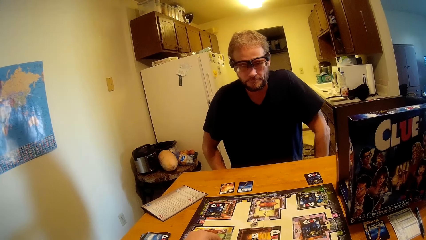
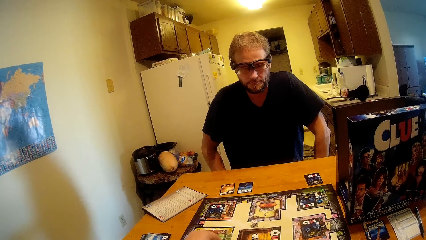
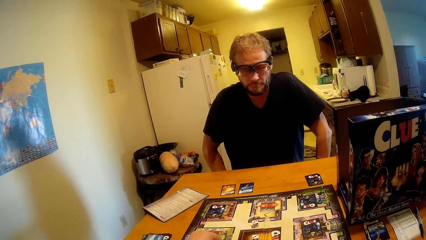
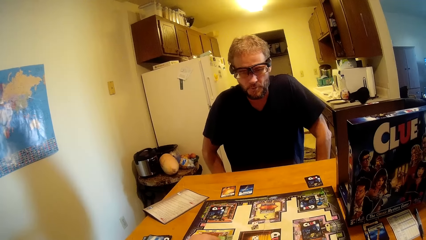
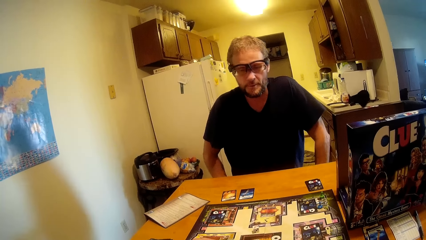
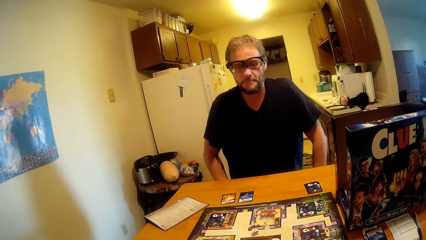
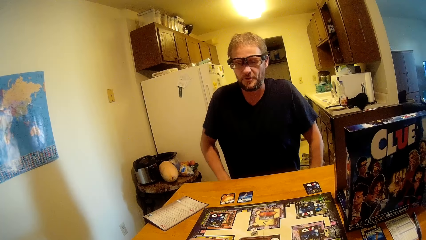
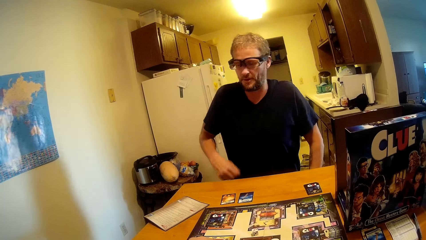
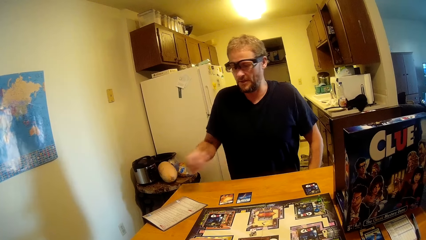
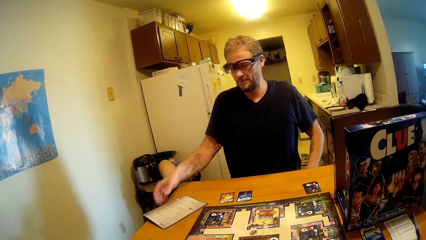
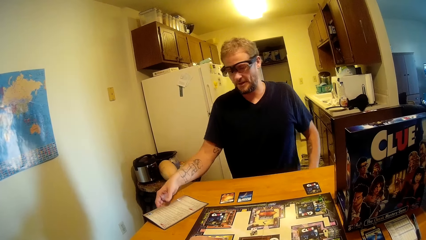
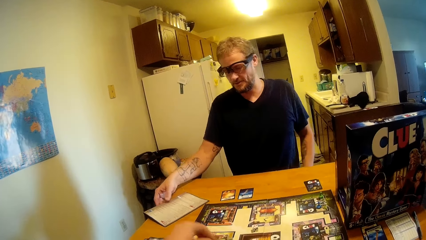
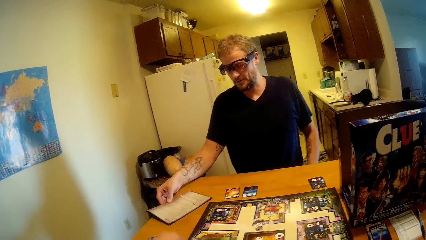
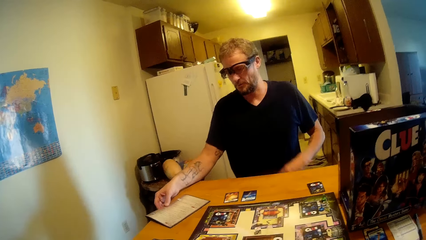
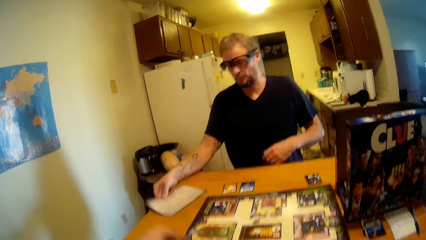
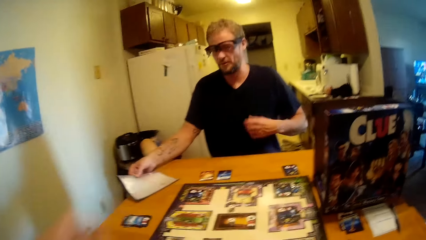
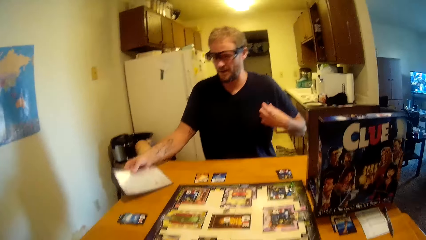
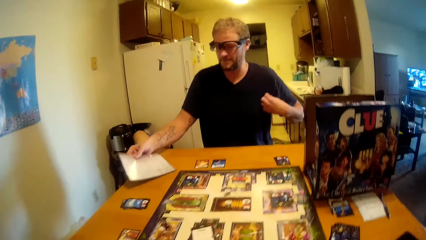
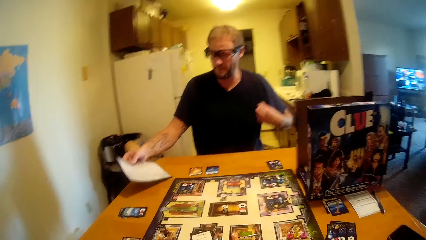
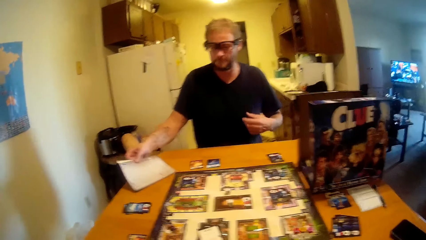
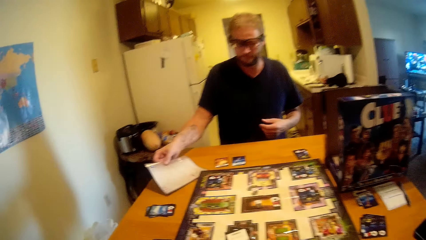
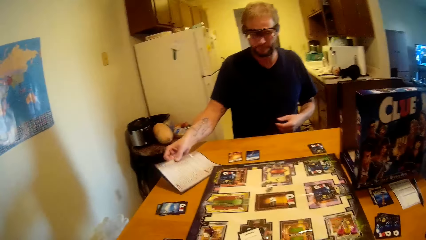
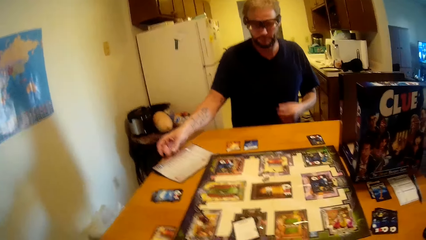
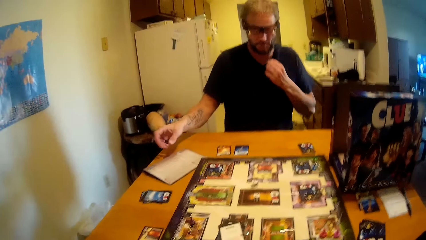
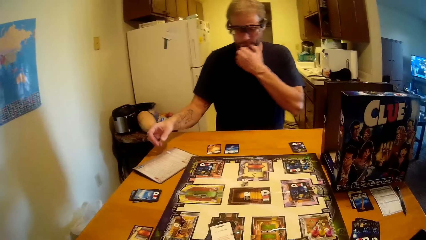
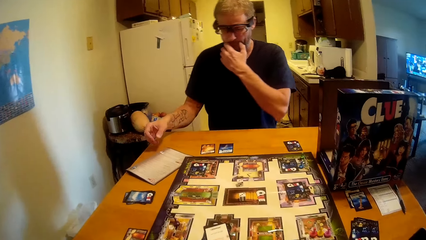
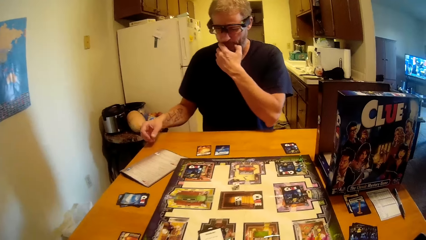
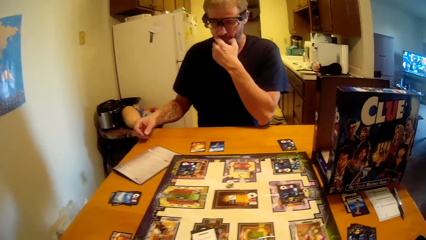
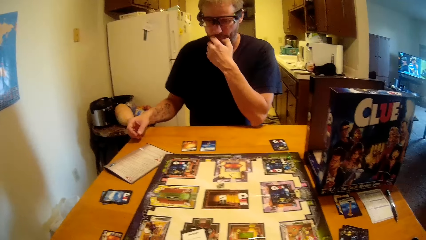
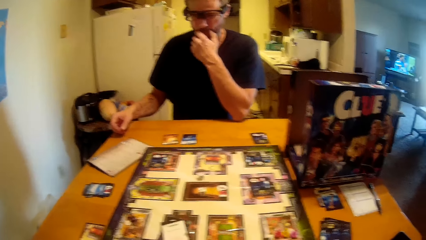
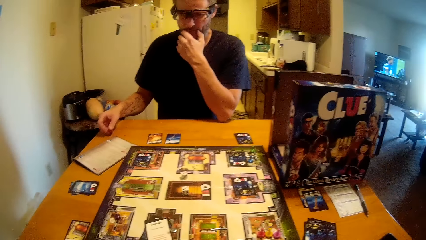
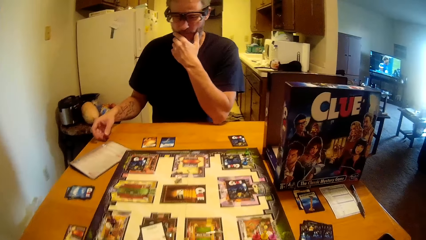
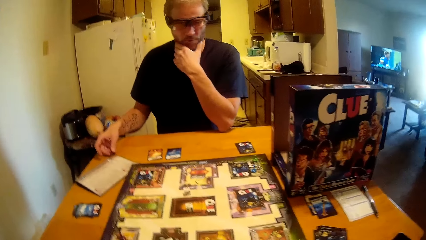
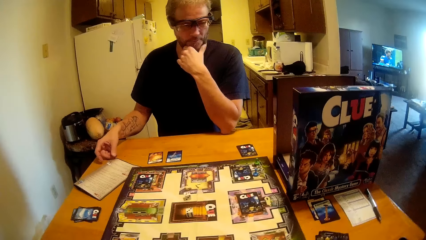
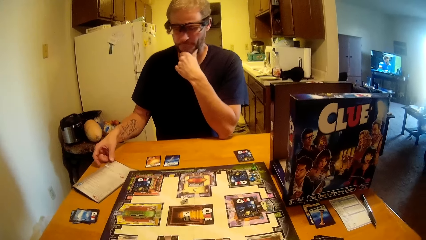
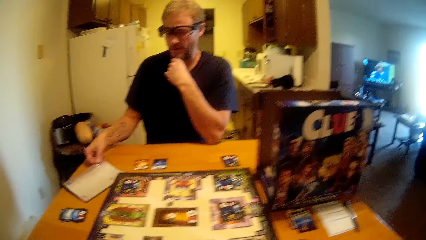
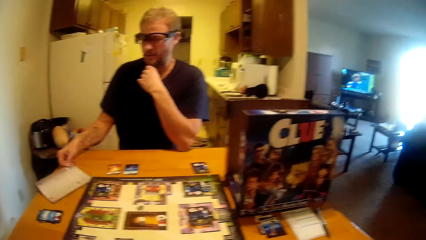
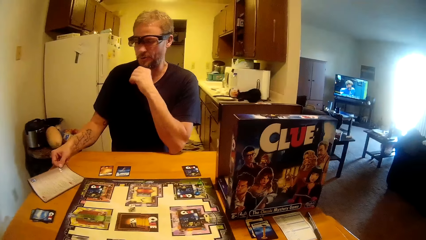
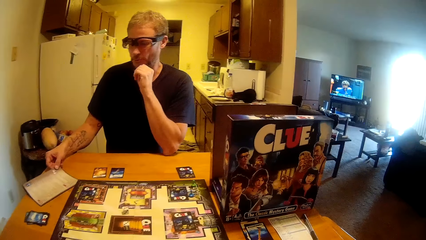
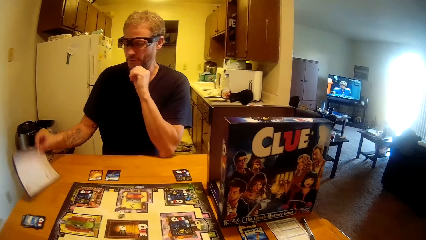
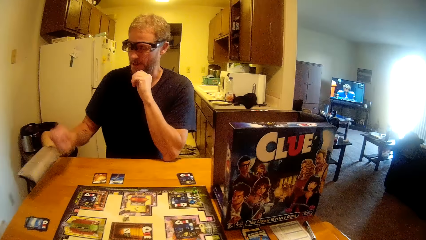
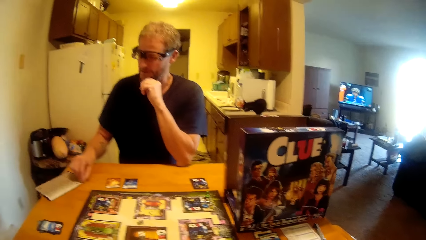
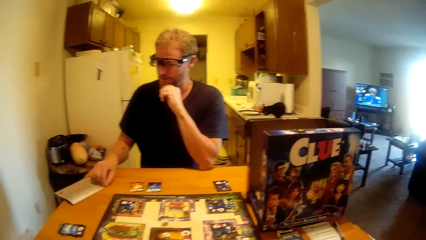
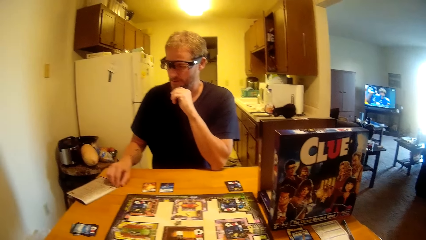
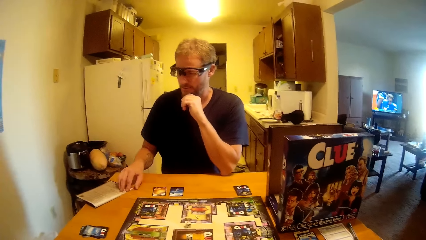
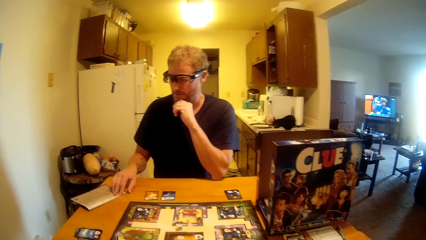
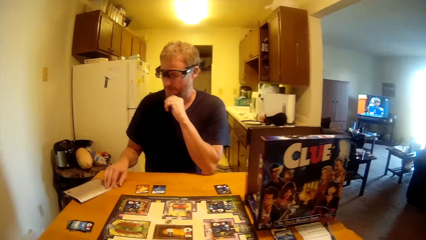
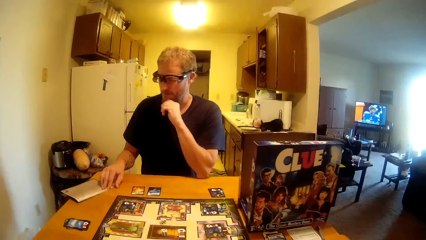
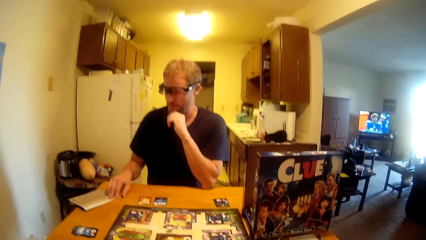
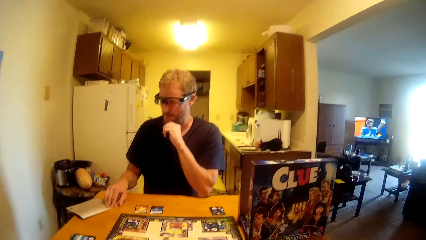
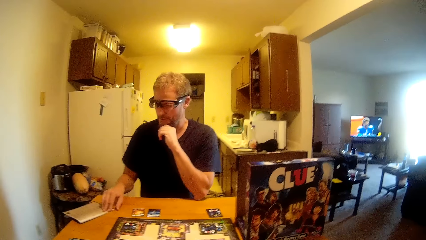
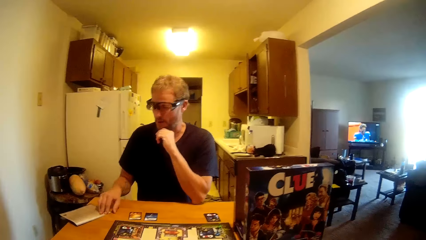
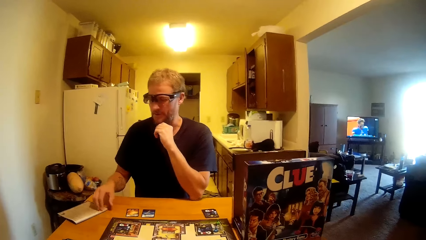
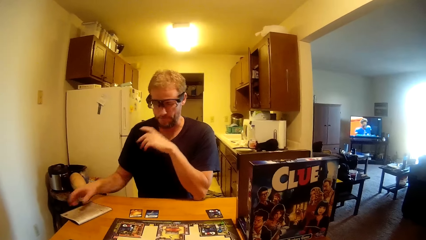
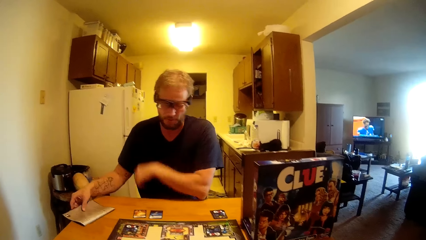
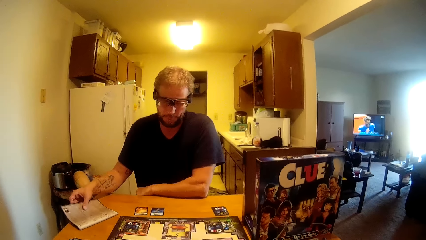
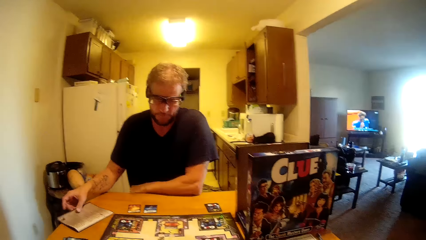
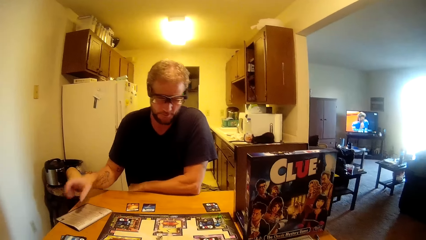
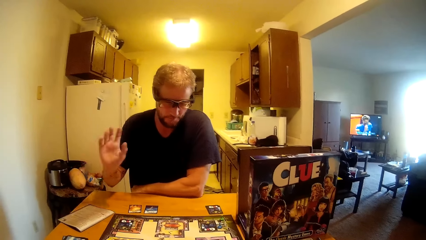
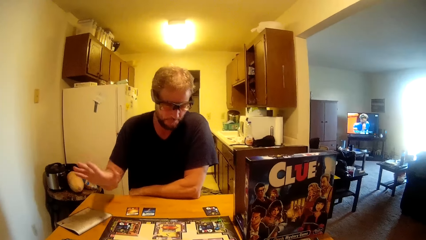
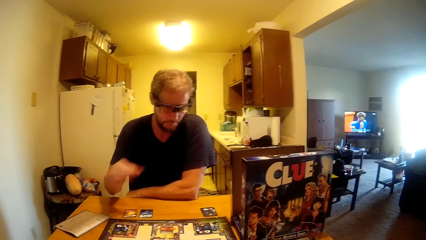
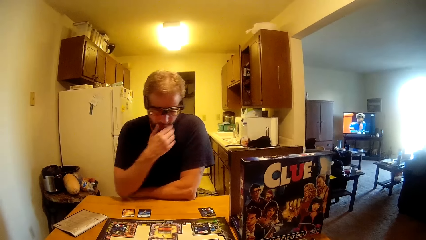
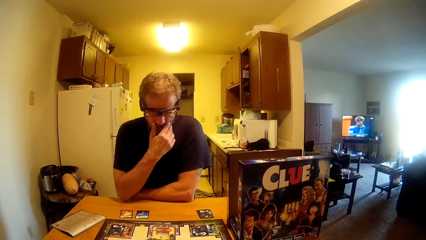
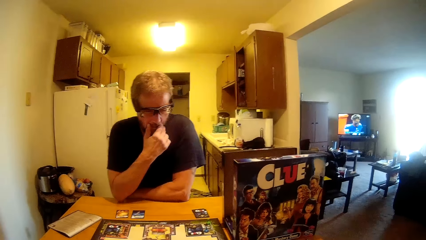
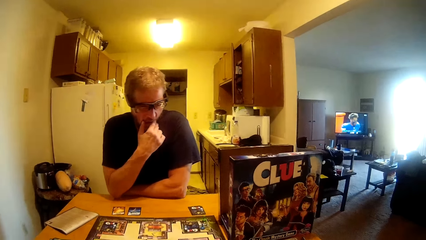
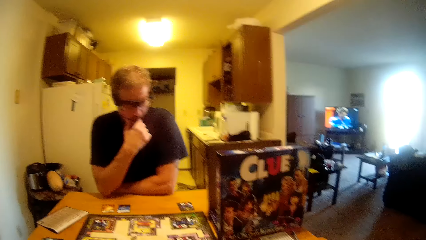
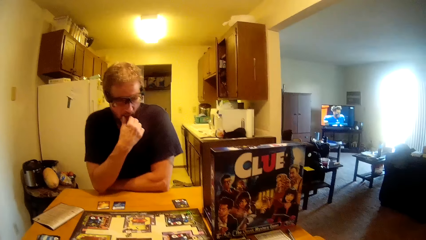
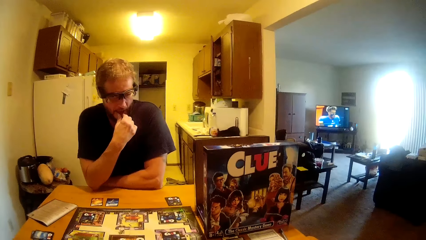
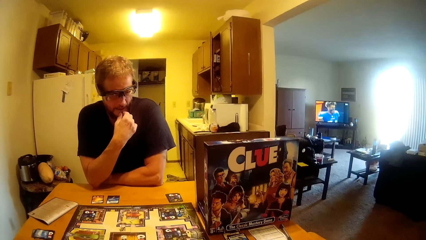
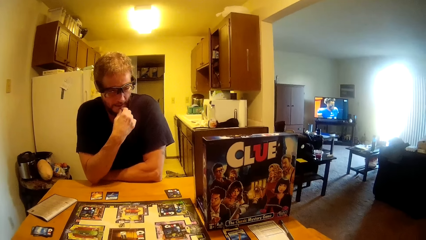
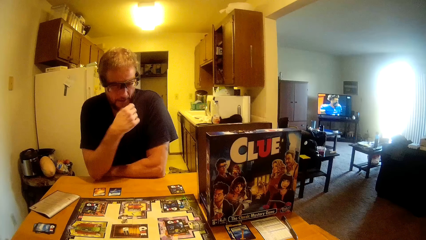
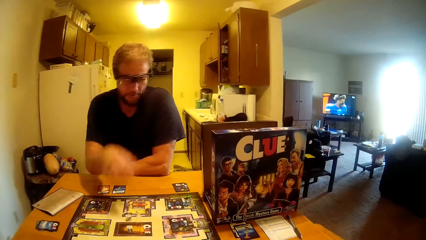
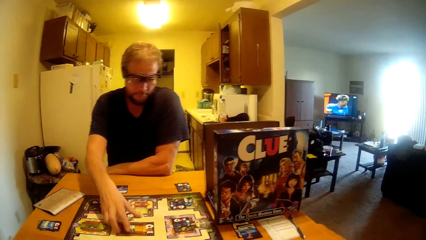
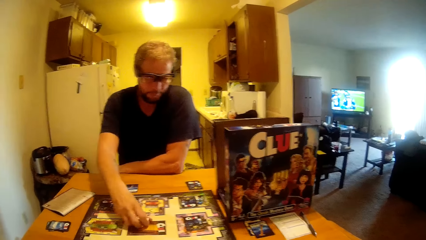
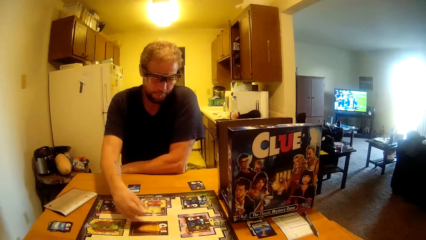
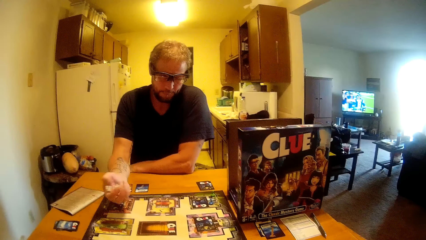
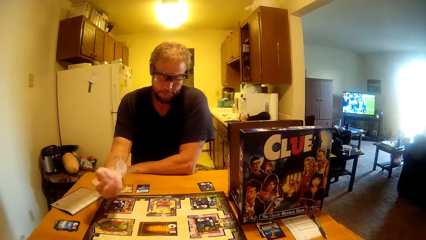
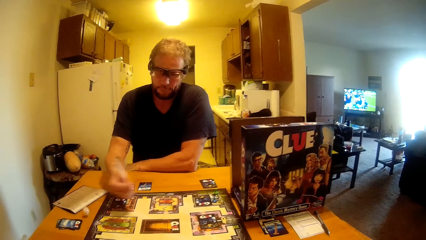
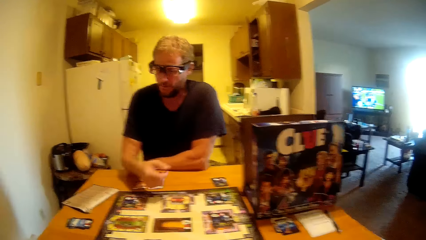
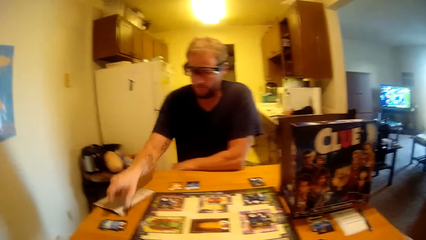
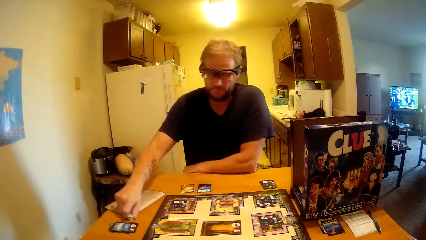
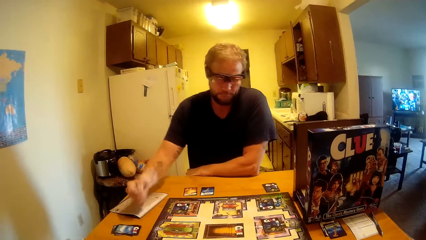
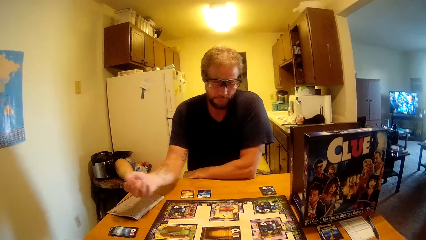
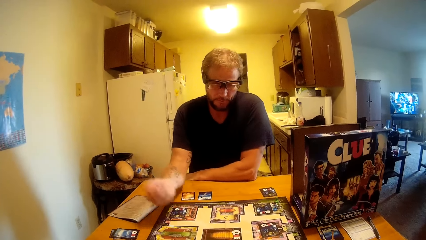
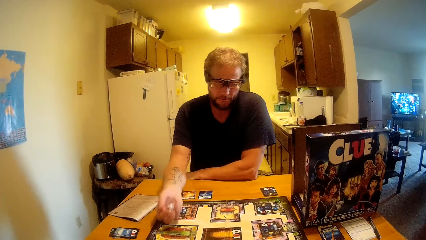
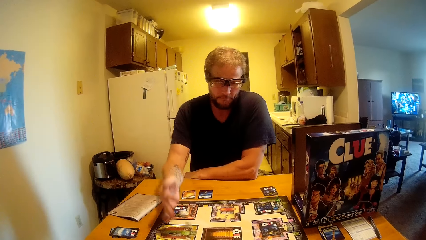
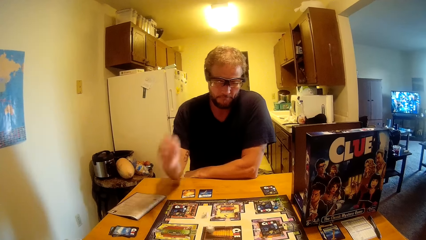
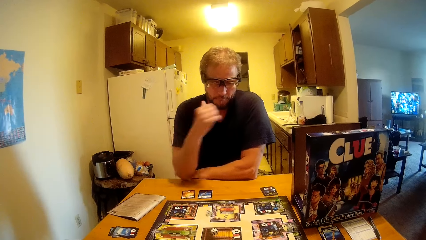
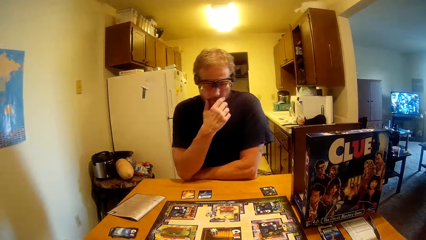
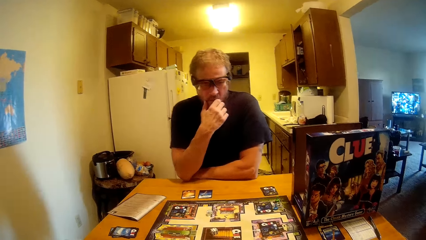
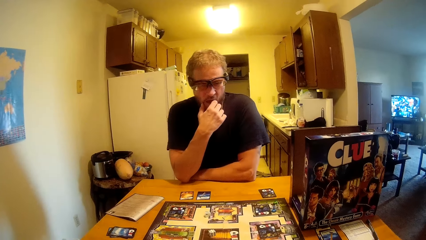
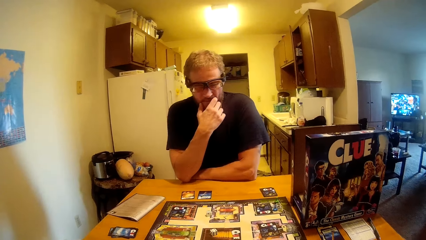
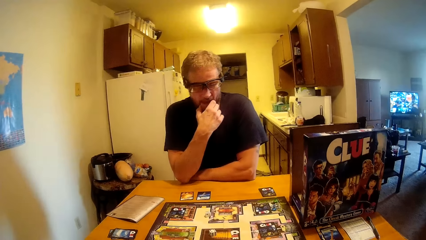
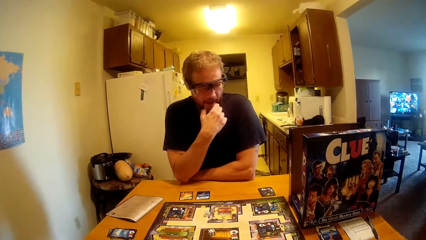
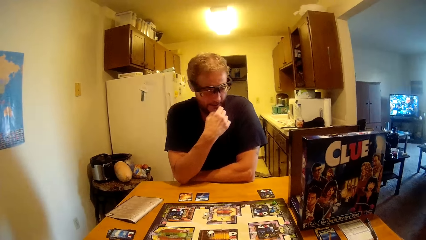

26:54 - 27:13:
A man talks to the camera wearer. The man takes up a piece of paper from the table. The camera wearer talks to the man. The man places back the piece of paper. The man turns over the piece of paper. The man talks to the camera wearer. The man places the paper back on the table. The man picks up the dice from the board and rolls the dice. The man picks up the fallen dice and throws the dice on the board.
